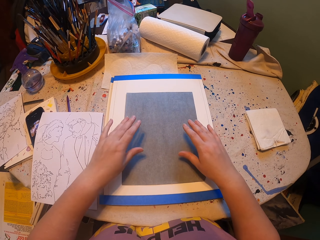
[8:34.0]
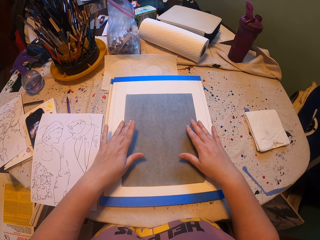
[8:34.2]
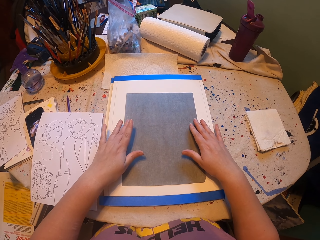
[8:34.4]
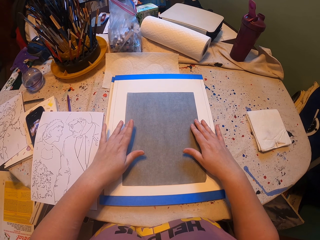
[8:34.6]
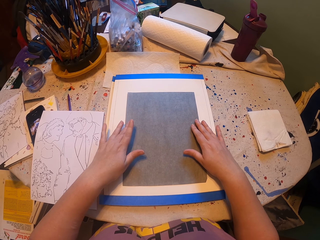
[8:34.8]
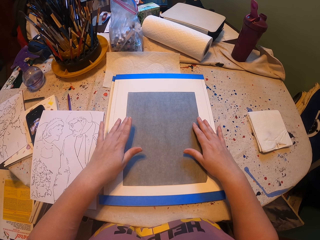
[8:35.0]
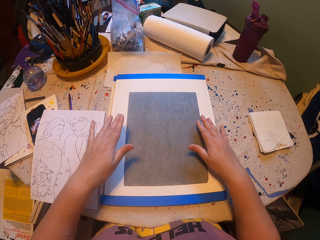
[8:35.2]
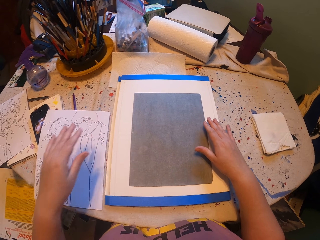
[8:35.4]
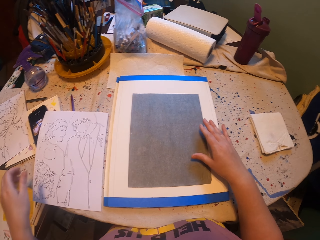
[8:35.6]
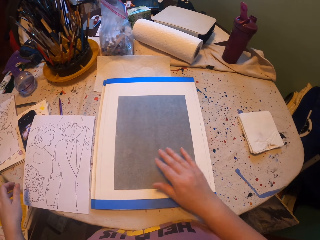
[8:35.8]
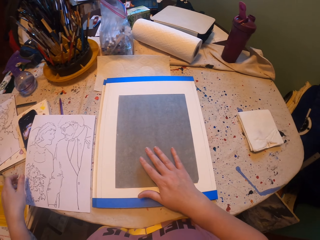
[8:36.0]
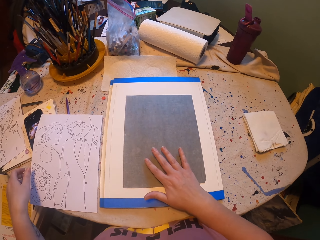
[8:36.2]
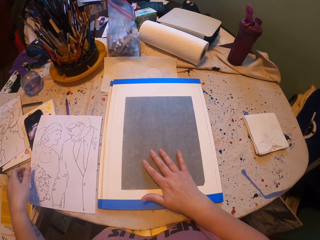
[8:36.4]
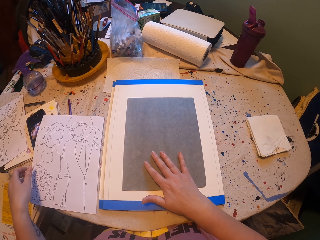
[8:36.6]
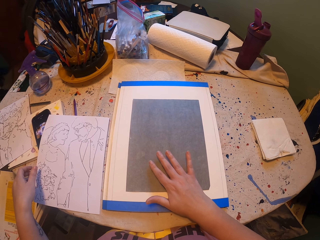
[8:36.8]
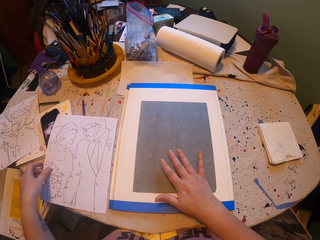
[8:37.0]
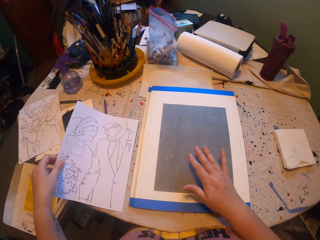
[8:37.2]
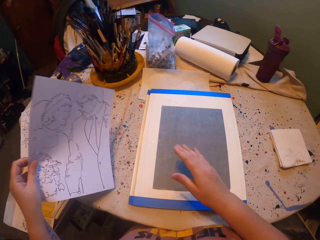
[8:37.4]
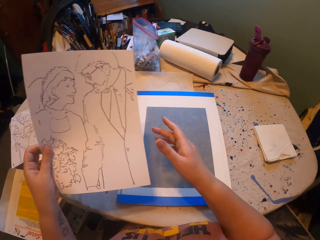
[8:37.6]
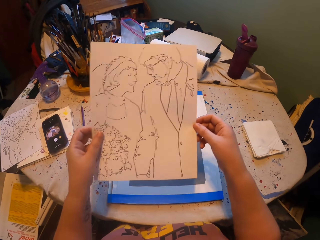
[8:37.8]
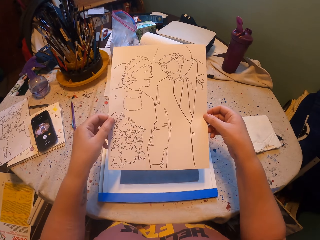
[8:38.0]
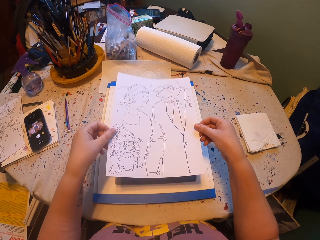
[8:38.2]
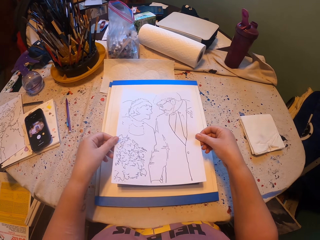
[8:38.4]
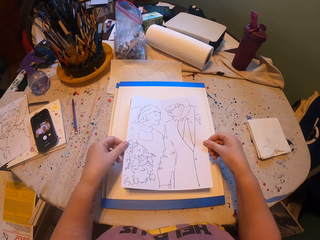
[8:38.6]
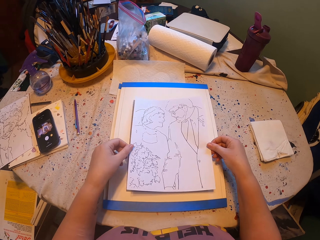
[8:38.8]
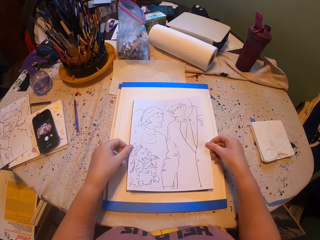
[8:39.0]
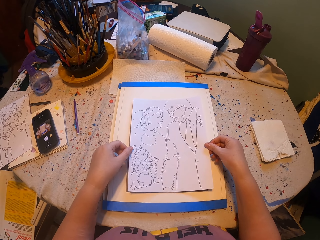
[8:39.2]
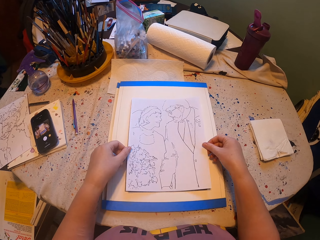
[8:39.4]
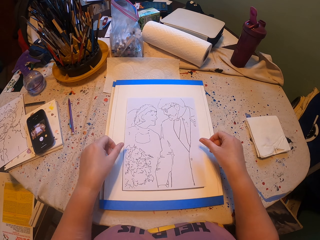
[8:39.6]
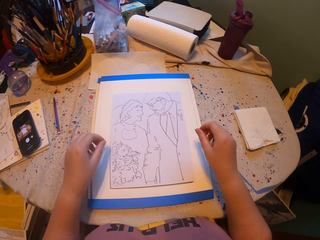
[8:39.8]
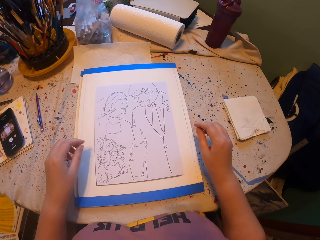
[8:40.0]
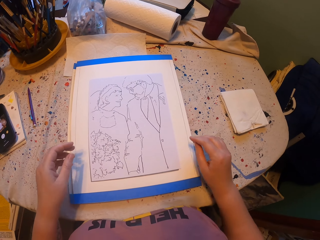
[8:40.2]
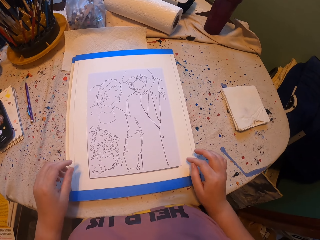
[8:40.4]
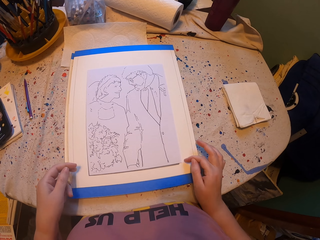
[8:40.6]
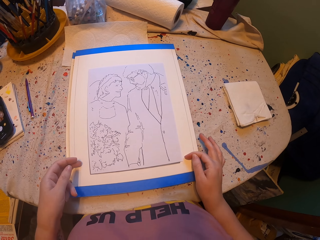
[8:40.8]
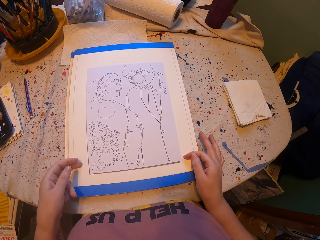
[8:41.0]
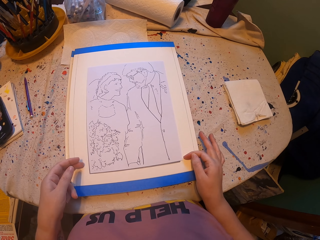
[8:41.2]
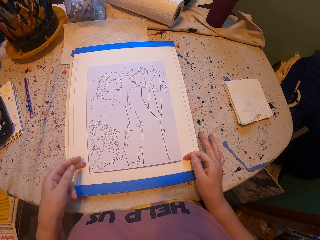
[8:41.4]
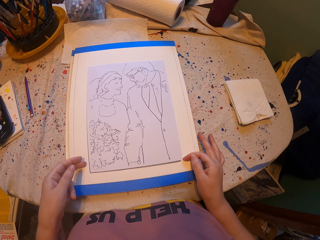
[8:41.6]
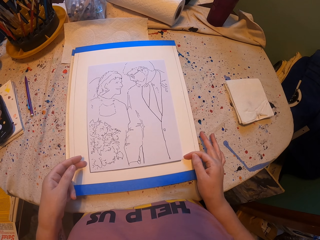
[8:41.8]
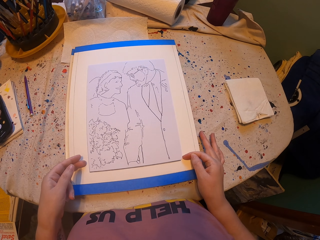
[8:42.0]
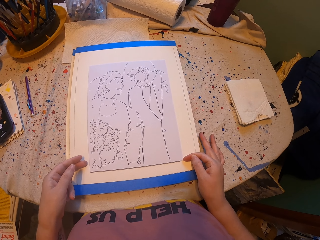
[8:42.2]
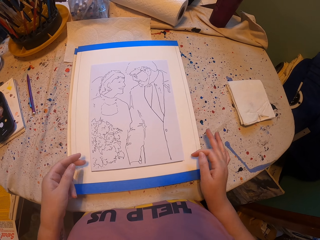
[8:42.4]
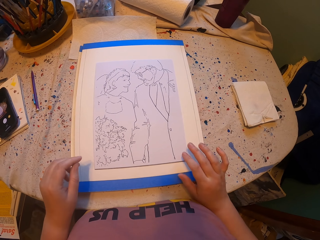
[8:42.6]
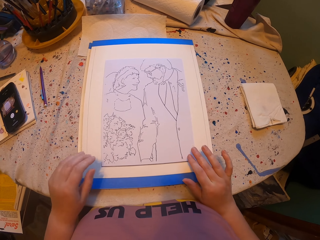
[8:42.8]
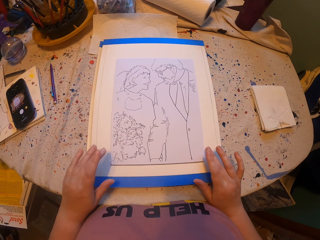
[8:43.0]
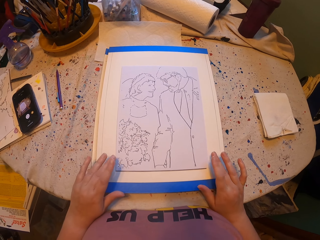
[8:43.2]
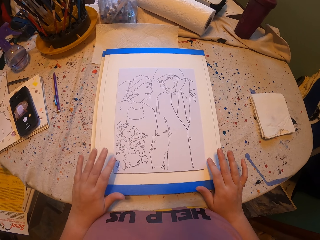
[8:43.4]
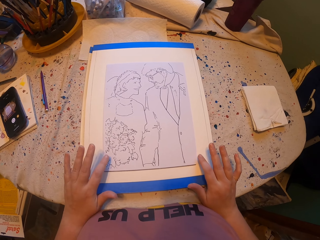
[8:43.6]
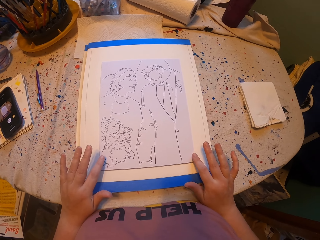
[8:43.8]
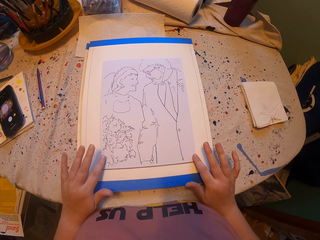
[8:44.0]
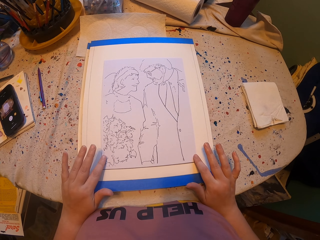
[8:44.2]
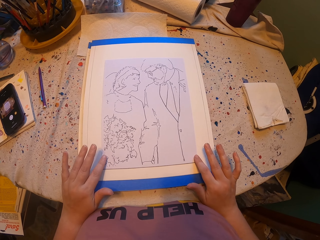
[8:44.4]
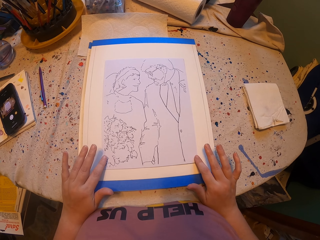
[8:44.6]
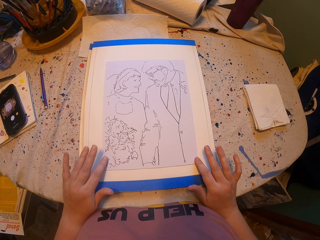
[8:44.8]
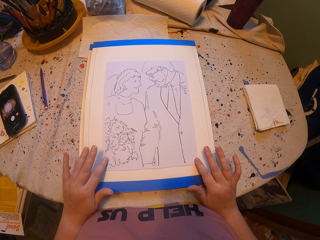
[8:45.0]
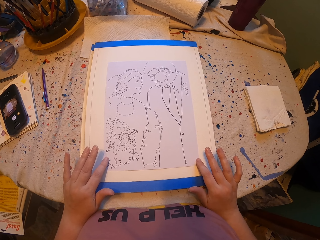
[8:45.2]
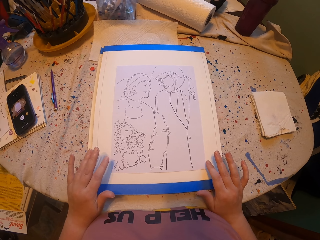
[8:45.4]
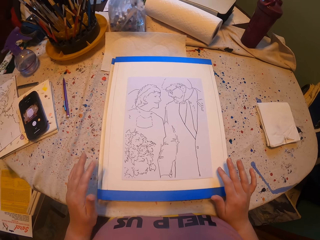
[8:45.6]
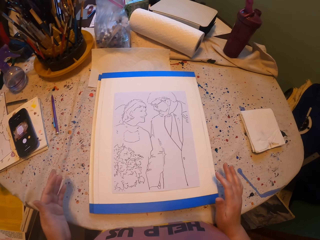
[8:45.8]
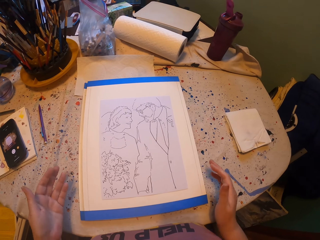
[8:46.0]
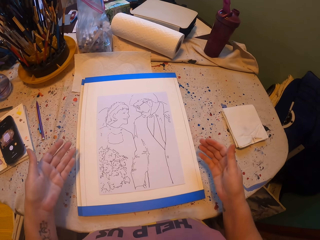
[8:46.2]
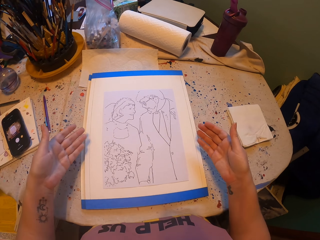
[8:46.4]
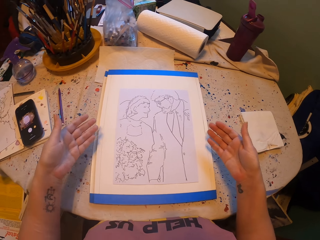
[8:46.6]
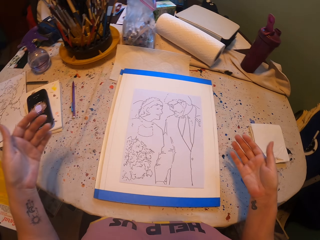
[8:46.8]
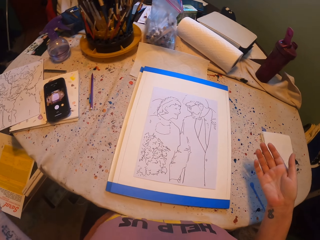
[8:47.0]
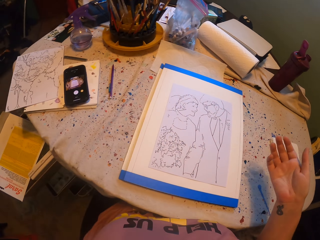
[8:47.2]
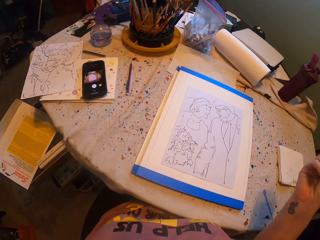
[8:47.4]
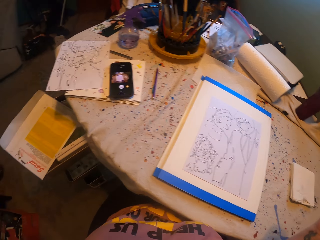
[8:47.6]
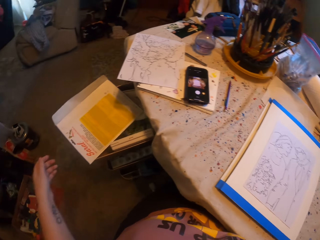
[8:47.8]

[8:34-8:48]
The camera wearer places the paper on the paper board. They pick up the paper with both hands. They put the drawn paper on the carbon paper or paper board. They look at the paper. They place both hands on the paper.

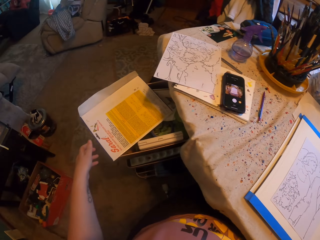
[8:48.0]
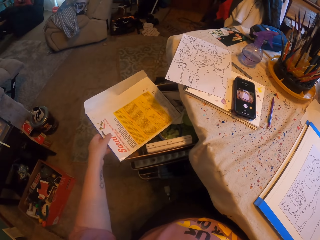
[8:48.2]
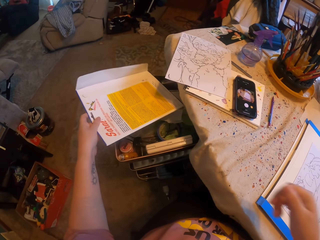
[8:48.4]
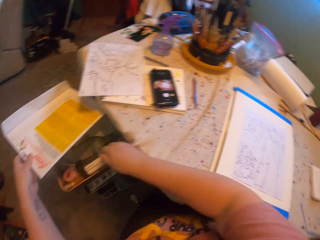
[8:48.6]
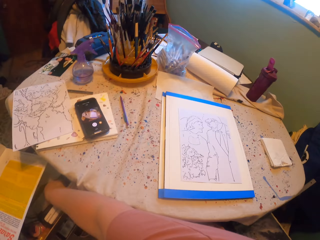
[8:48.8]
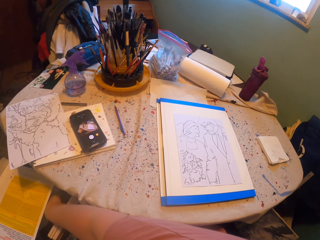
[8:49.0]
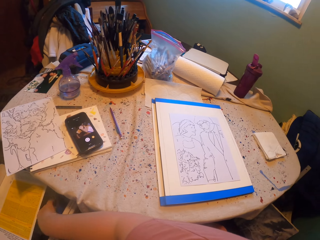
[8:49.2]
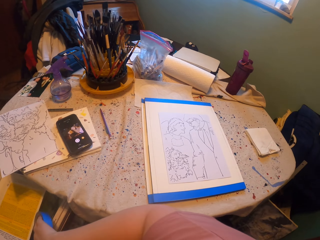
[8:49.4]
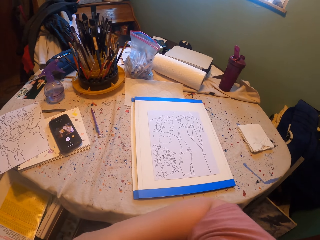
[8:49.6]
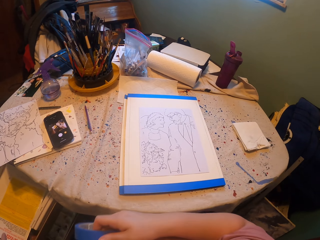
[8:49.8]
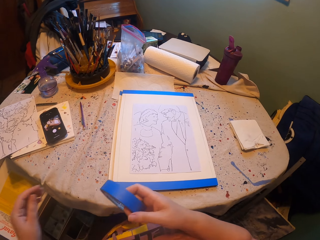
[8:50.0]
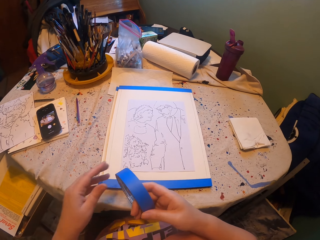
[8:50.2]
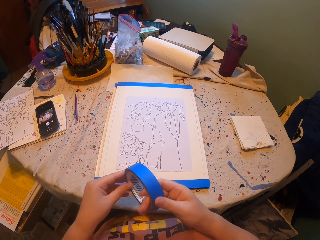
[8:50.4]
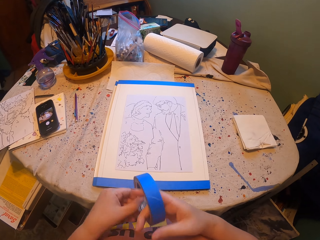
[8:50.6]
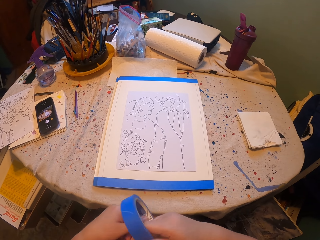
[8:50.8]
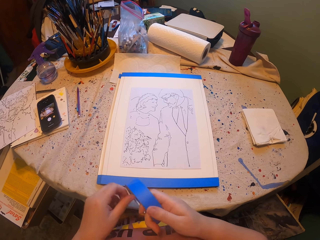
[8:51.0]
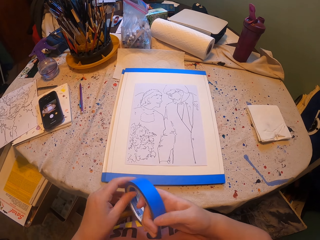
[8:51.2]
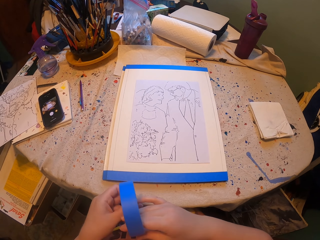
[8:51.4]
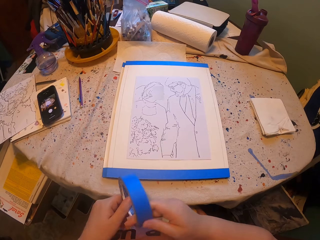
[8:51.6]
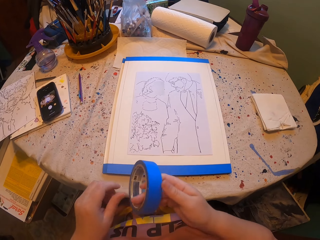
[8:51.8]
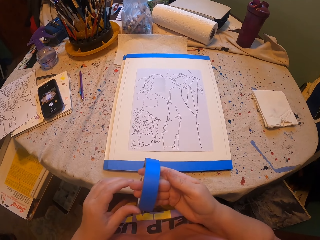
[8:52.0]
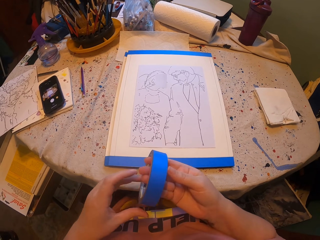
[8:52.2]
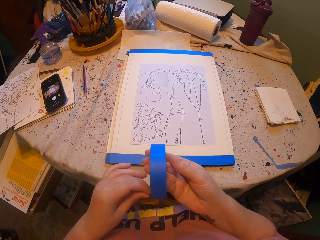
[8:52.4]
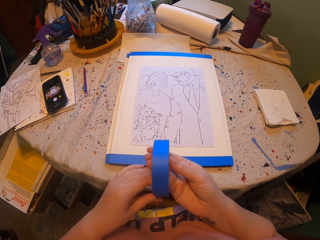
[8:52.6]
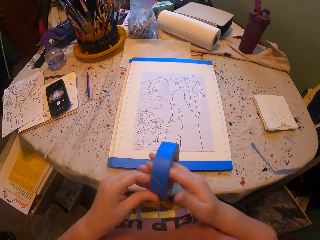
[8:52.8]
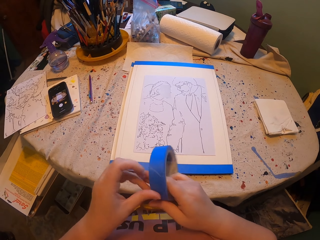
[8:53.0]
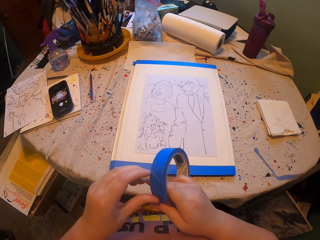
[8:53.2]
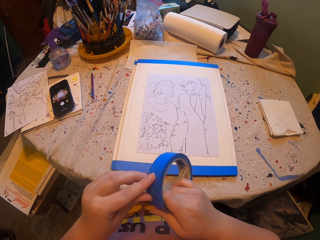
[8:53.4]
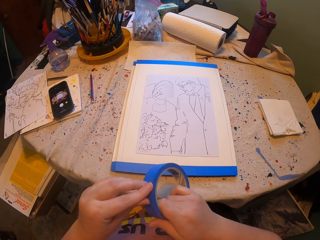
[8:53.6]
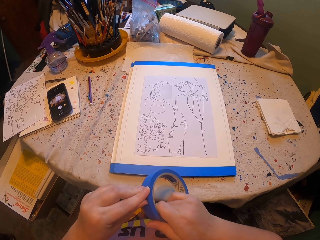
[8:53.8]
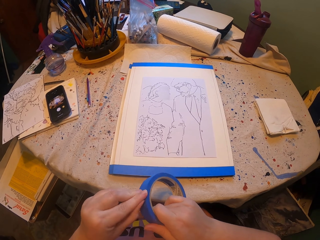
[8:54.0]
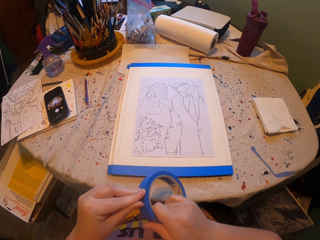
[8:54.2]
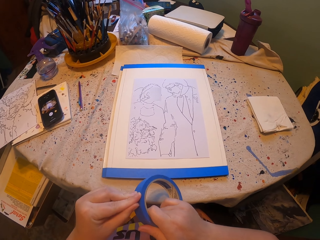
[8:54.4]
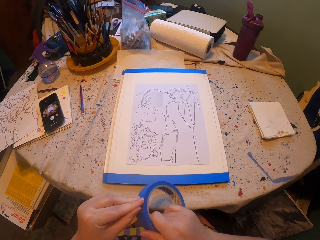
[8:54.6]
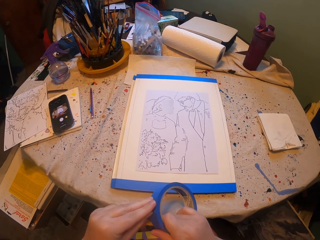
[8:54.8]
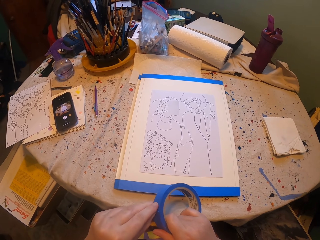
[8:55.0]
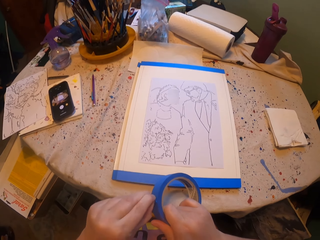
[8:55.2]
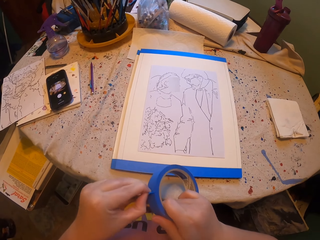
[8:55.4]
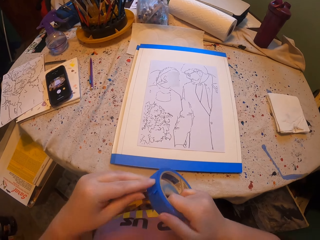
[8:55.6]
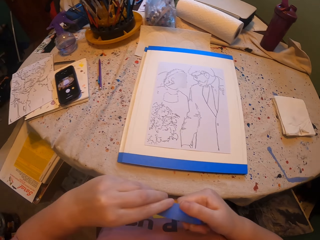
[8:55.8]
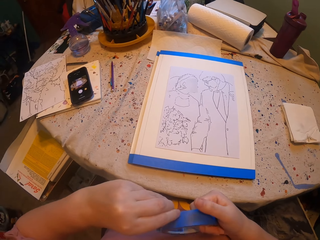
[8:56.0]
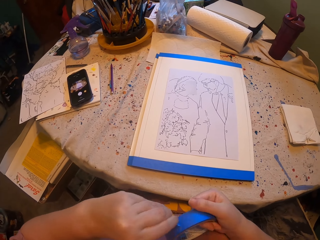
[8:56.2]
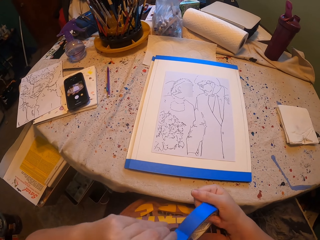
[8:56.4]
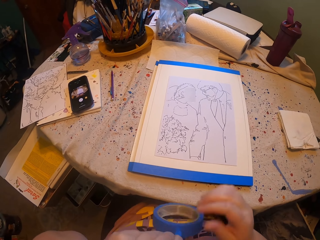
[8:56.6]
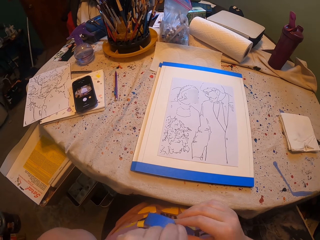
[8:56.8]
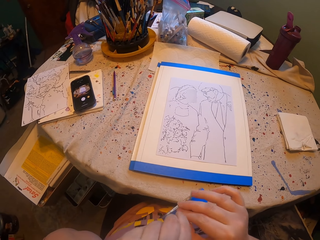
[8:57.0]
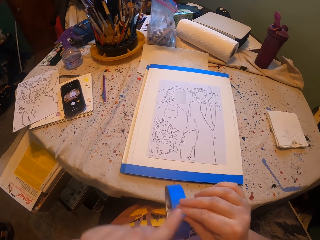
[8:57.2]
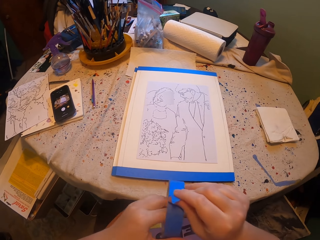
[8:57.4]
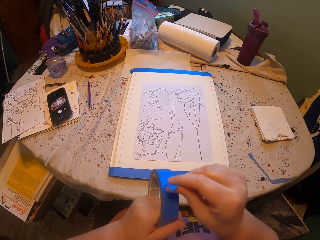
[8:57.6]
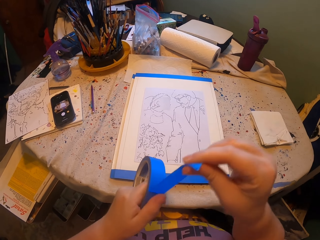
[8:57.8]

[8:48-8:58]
The camera wearer picks up the envelope with the left hand. They pick up the sole tape from the drawer with both hands. They turn the tape around. They pull the tape with the left hand.
